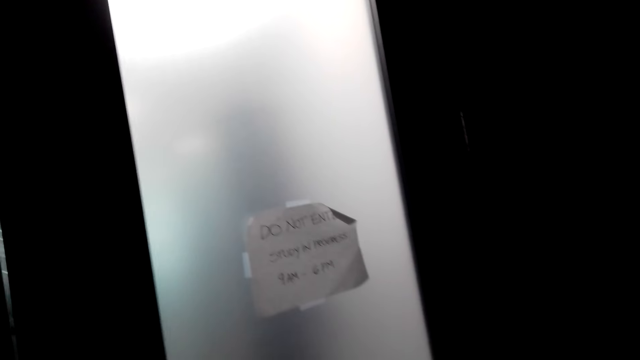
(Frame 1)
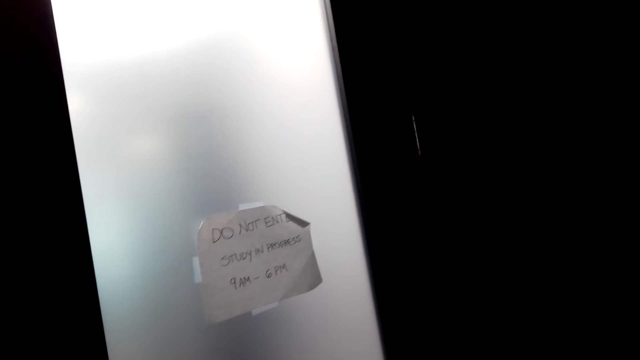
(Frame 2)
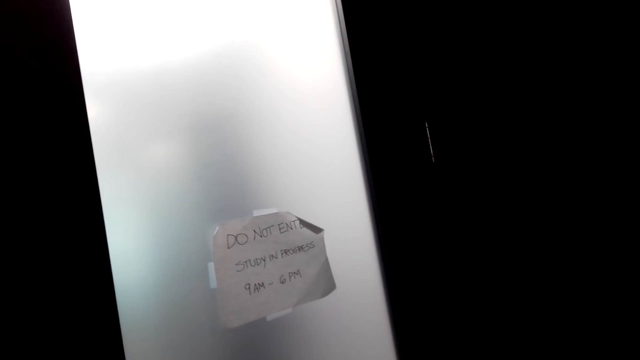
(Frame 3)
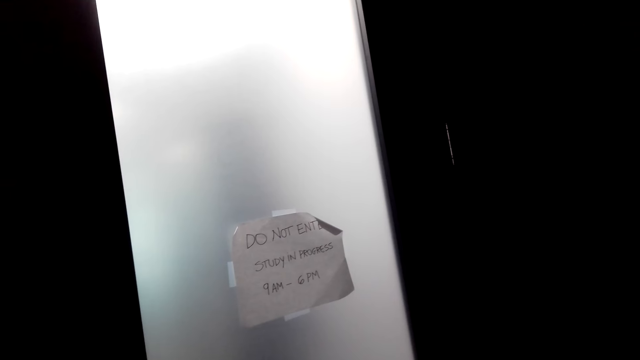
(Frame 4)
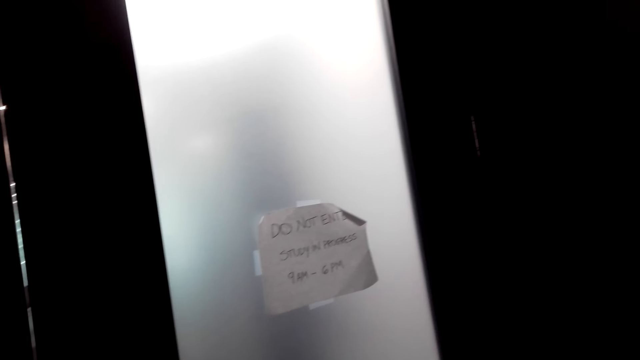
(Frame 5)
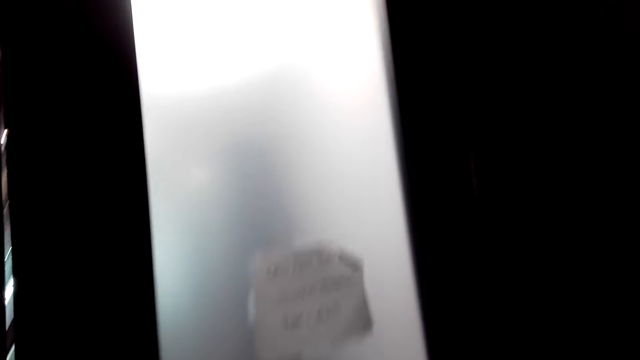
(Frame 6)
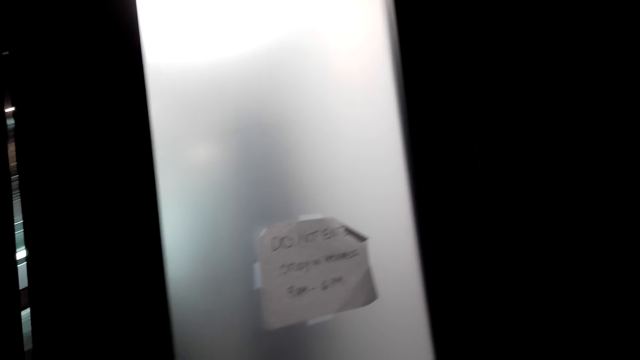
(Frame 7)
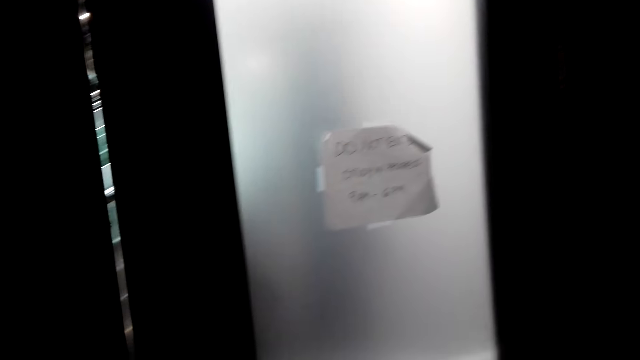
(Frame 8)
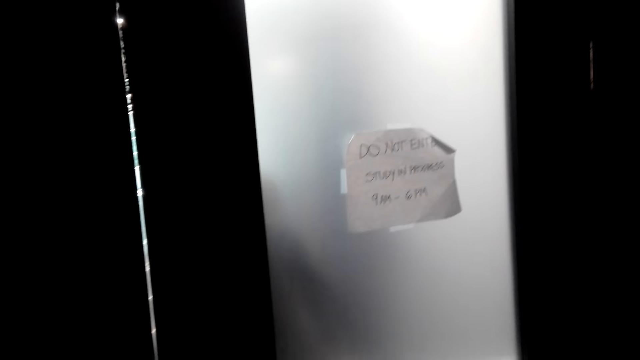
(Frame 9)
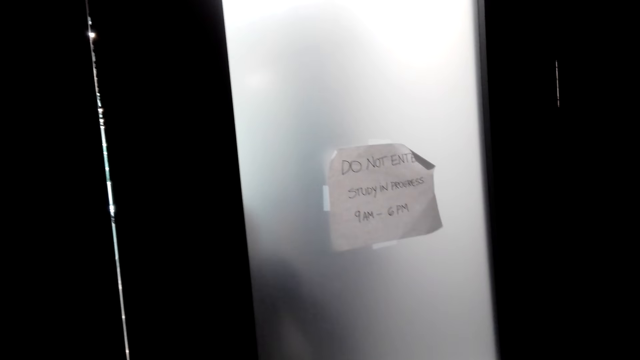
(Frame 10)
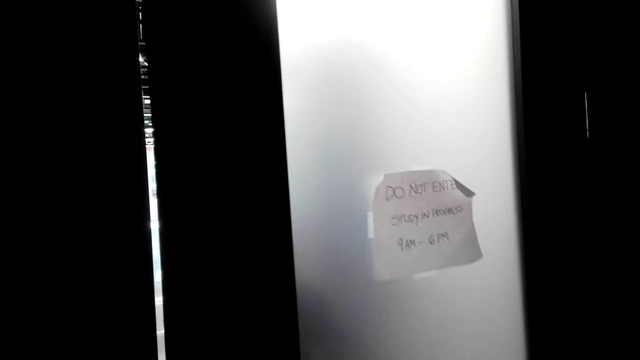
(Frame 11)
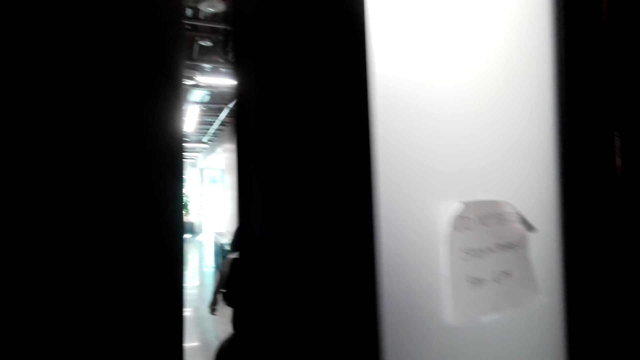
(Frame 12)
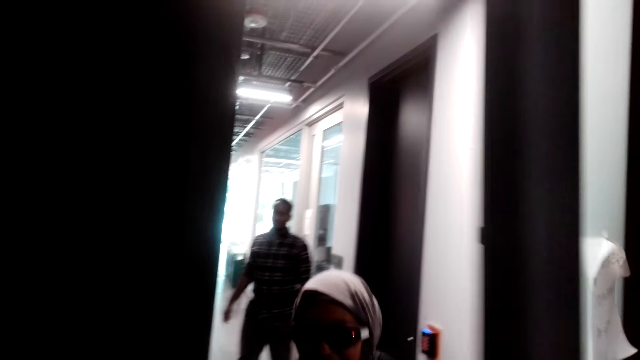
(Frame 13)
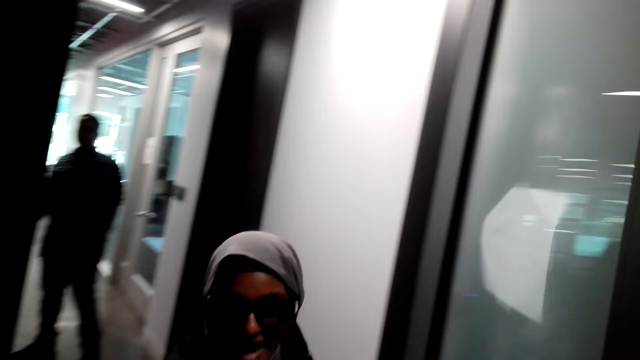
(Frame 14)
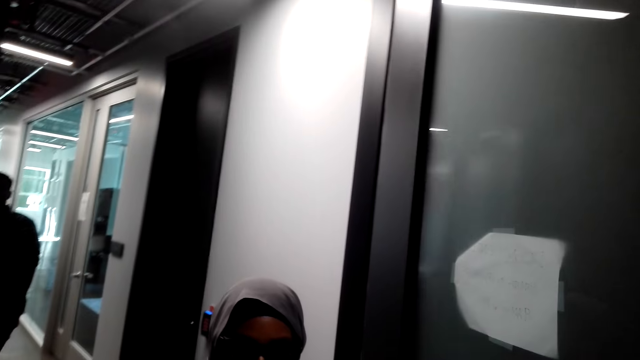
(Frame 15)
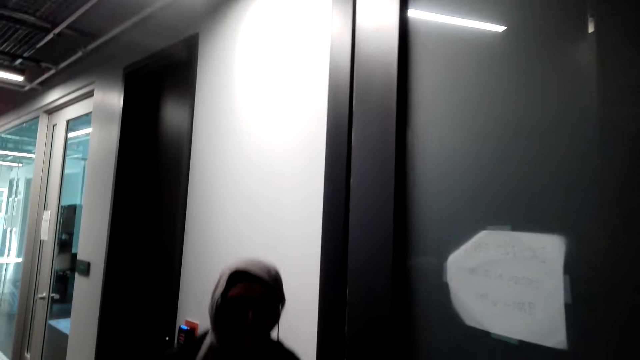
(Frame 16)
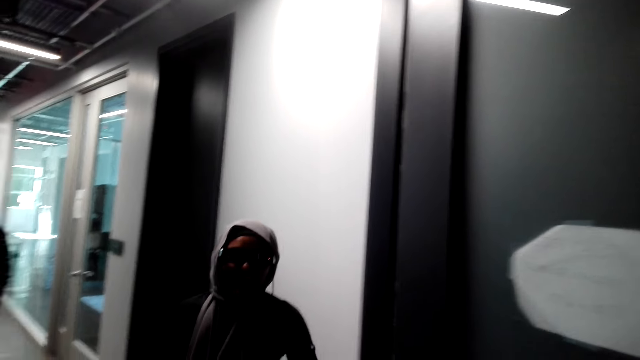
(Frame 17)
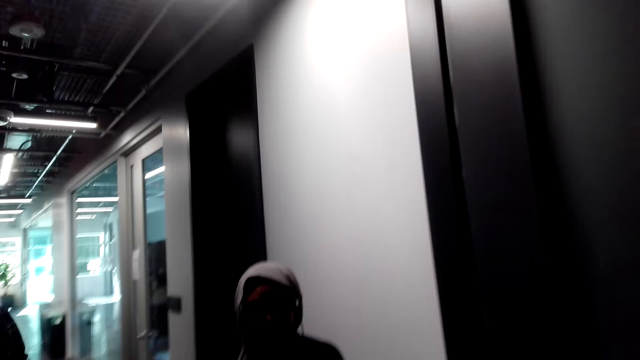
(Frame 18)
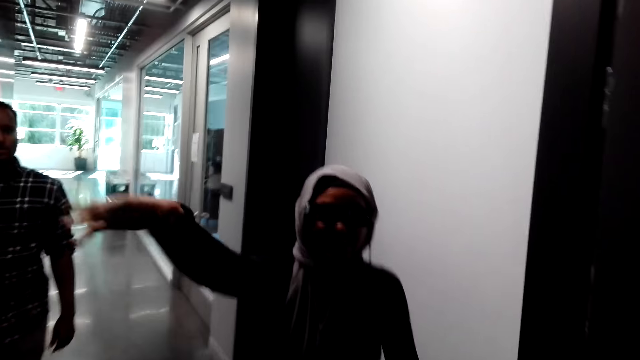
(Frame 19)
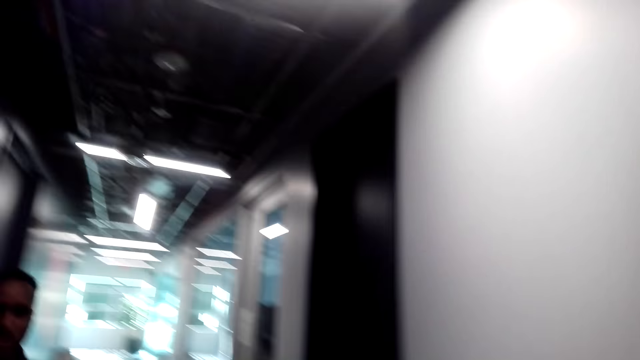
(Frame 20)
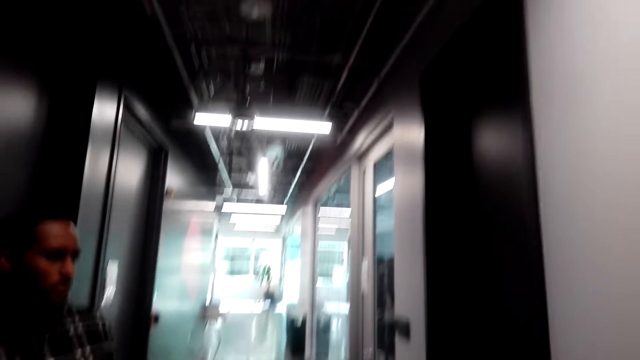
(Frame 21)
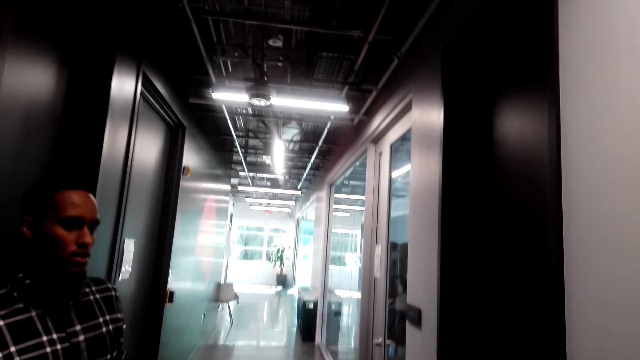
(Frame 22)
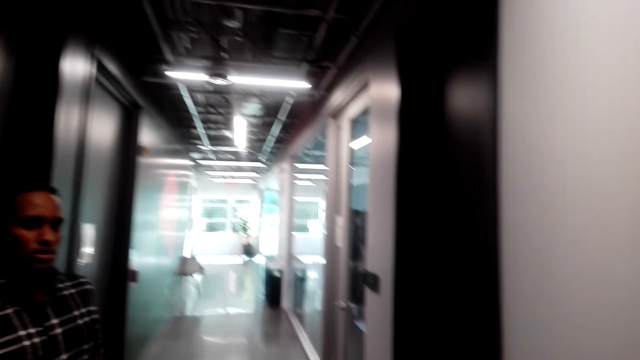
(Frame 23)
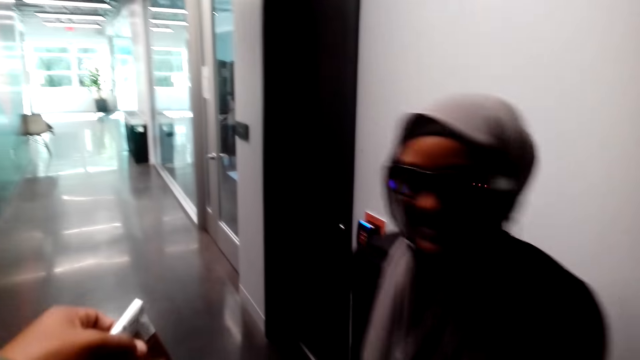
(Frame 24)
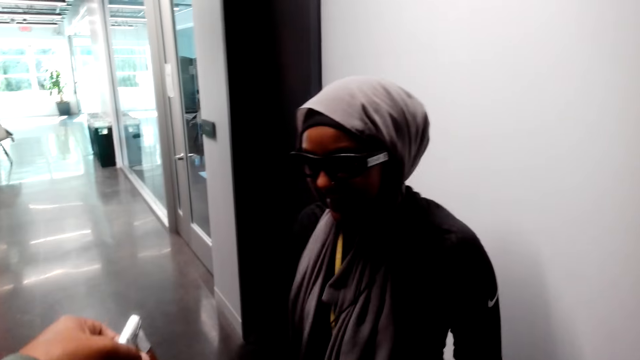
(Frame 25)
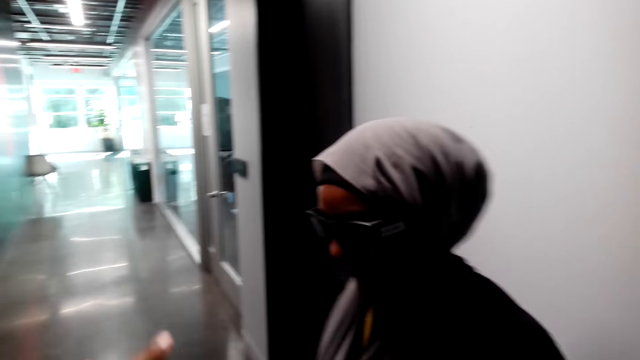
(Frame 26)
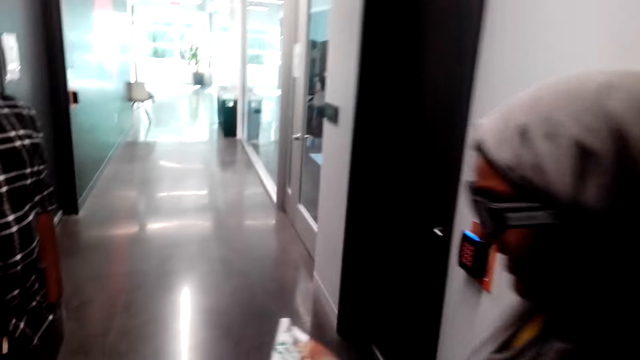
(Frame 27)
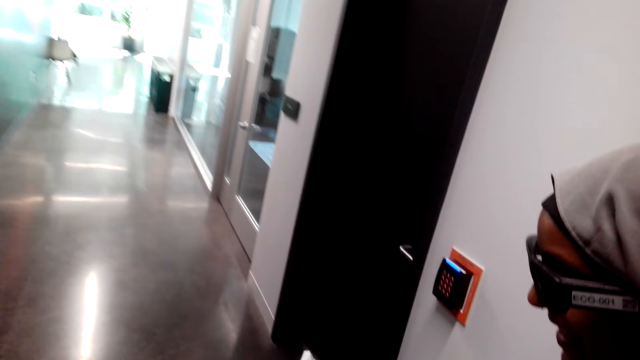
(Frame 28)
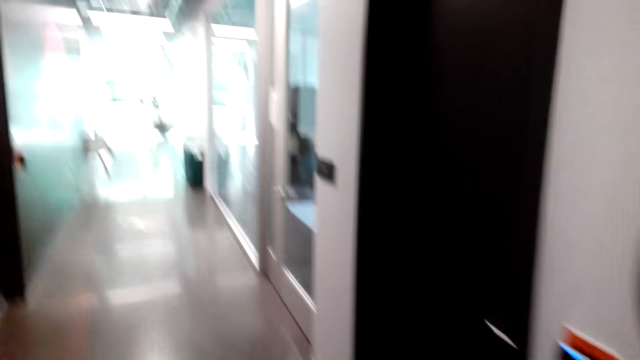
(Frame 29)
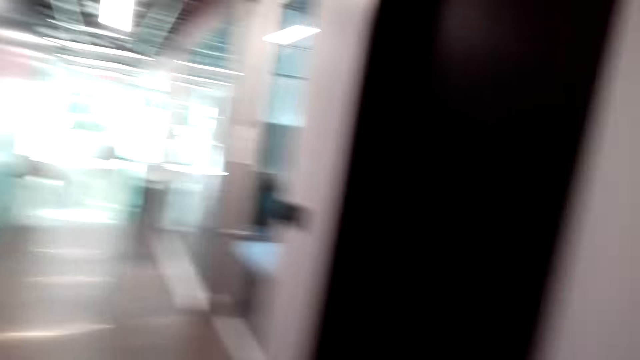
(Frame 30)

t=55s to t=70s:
A woman opens the door. The camera wearer looks around the room. They hug the woman. They give the woman a sachet.

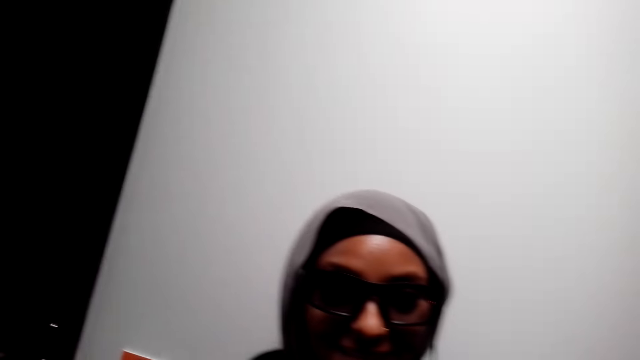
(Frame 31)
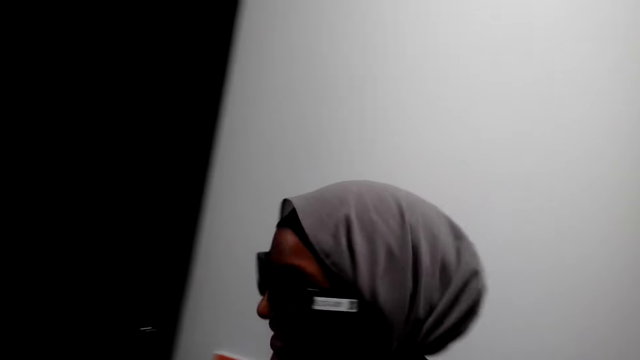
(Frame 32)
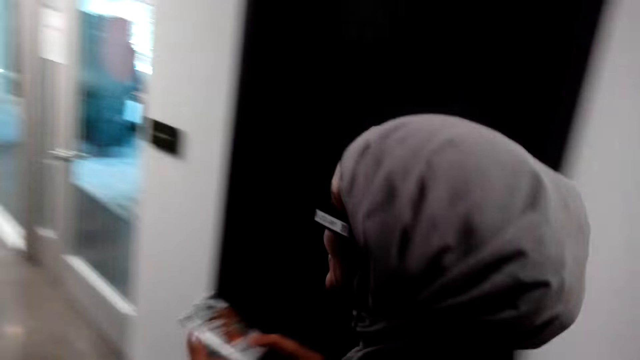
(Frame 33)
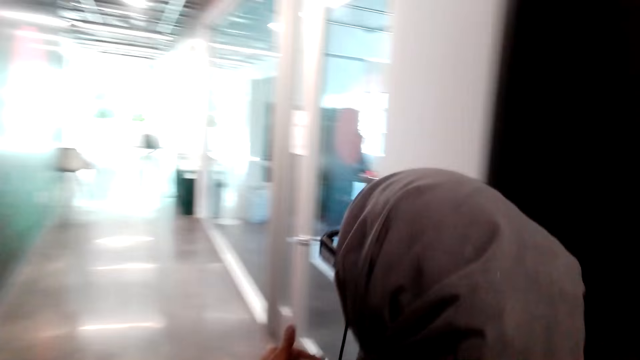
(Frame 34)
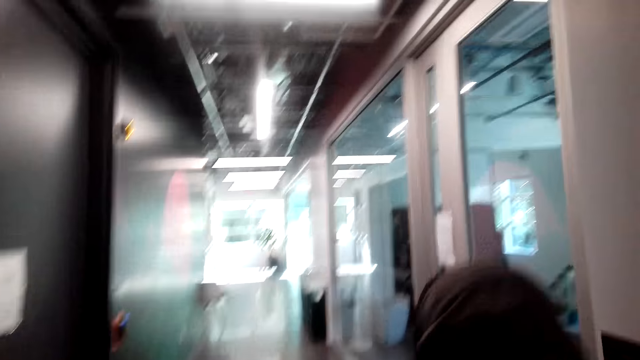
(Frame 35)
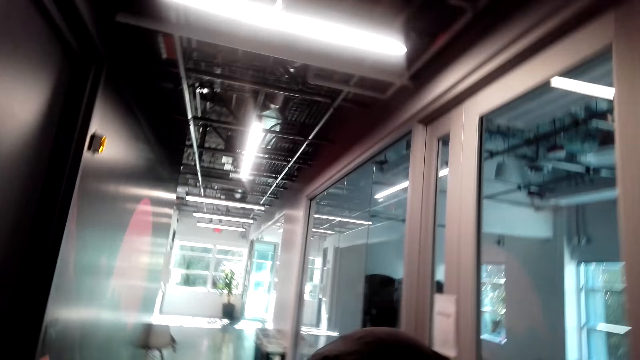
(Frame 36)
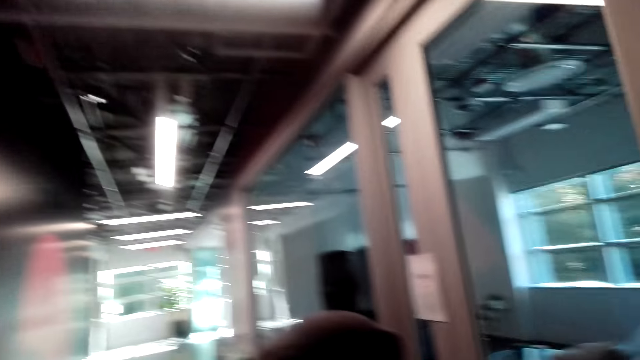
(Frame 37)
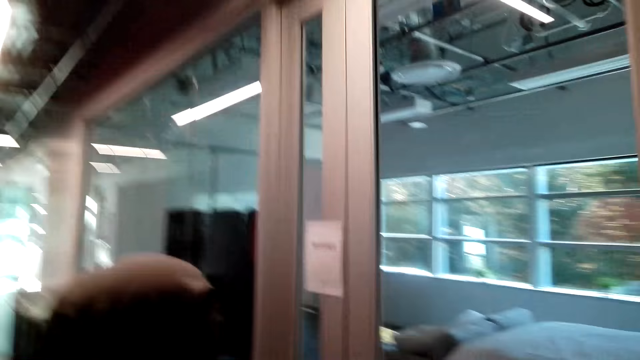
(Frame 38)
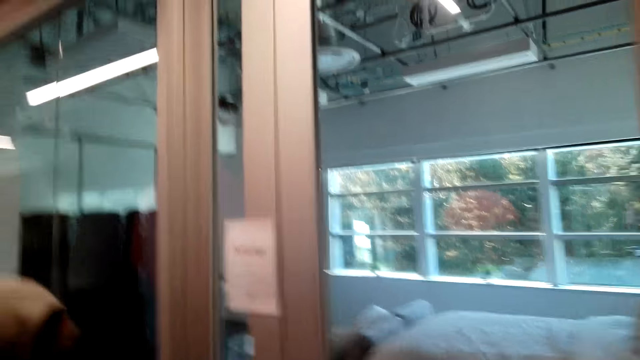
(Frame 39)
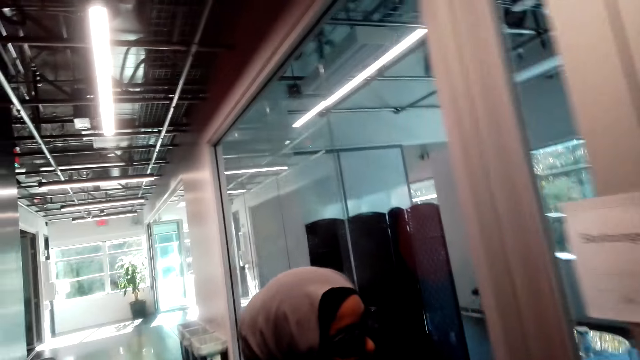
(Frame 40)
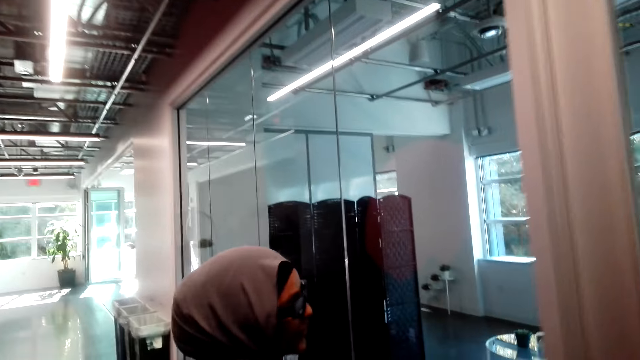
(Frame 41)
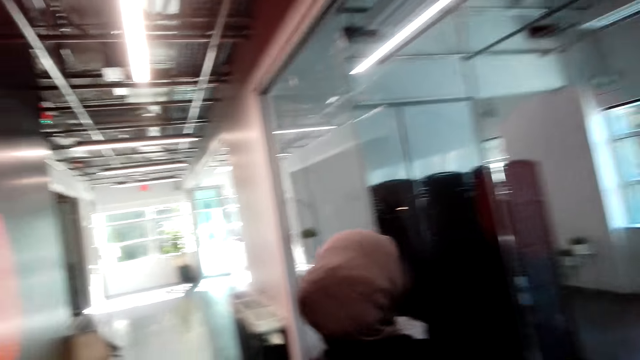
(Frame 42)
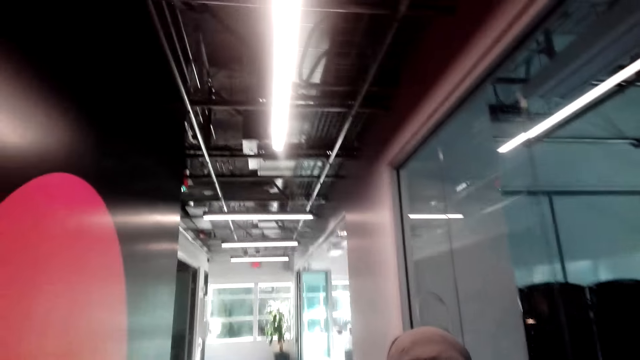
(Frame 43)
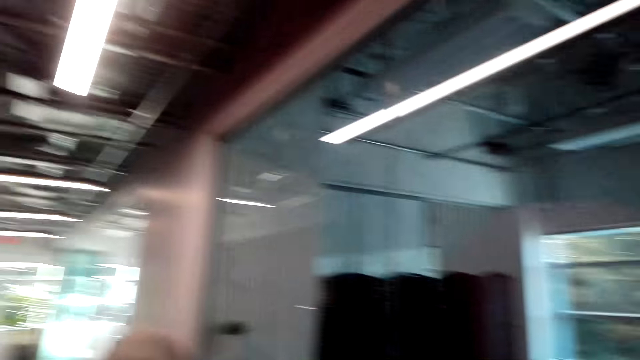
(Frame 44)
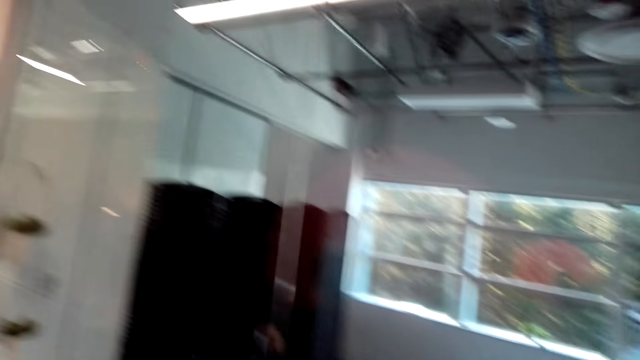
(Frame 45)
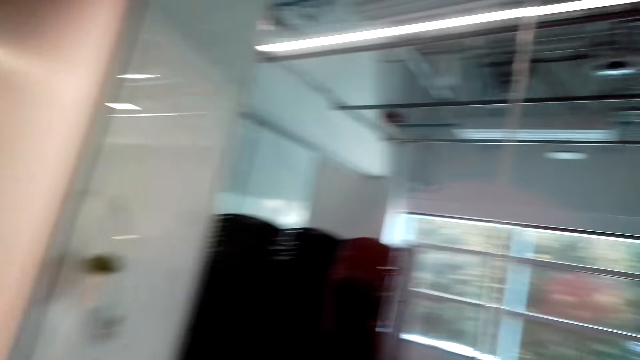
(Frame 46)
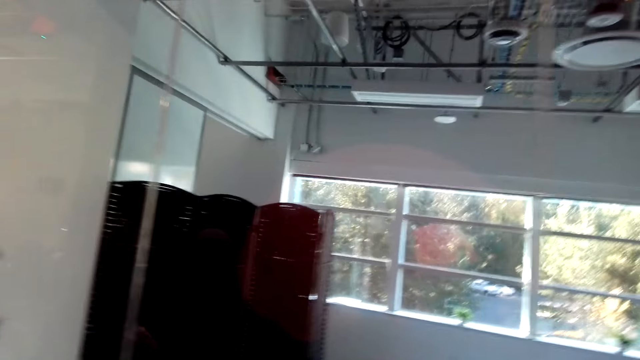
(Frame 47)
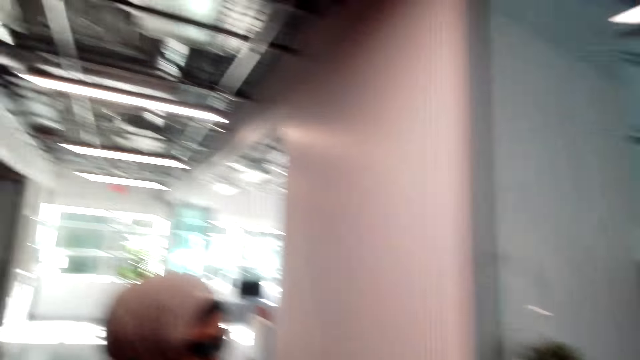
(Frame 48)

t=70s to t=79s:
The camera wearer converses with the woman. The woman guides the camera wearer. The camera wearer and the woman walk in the house.
